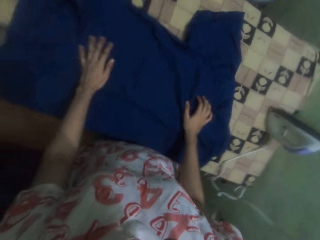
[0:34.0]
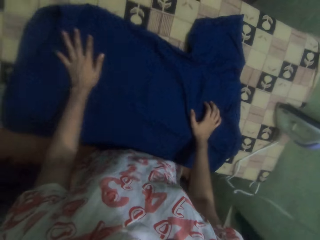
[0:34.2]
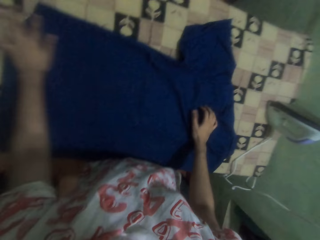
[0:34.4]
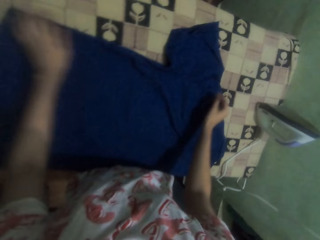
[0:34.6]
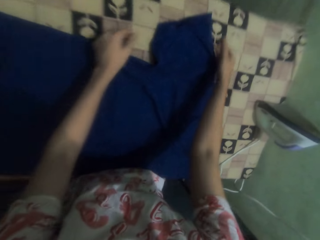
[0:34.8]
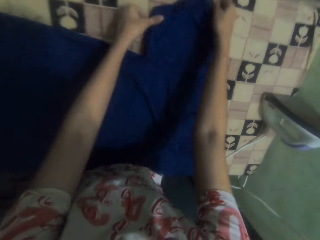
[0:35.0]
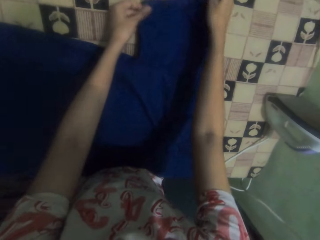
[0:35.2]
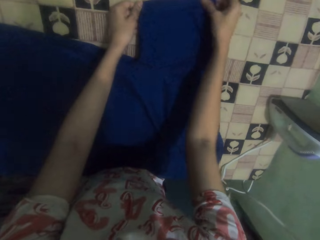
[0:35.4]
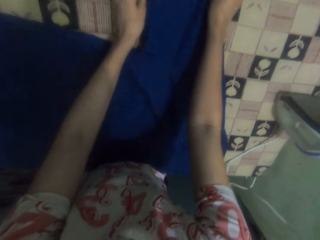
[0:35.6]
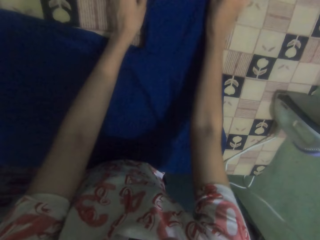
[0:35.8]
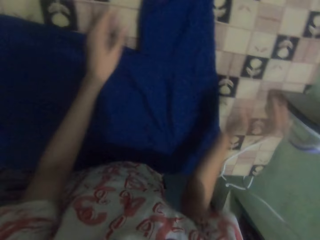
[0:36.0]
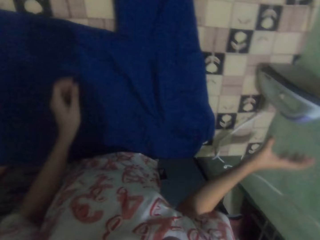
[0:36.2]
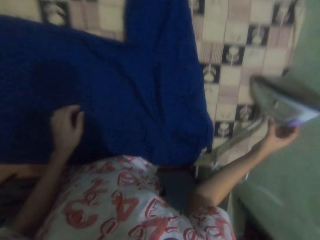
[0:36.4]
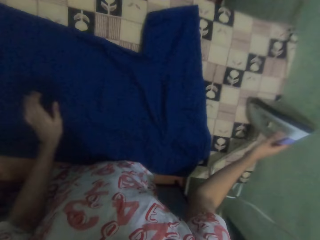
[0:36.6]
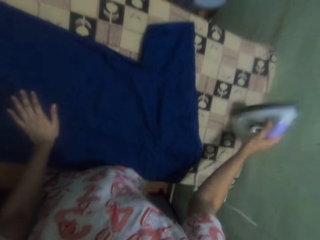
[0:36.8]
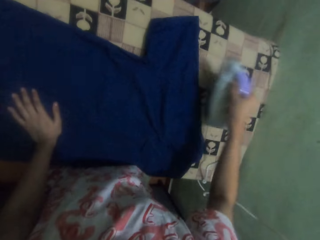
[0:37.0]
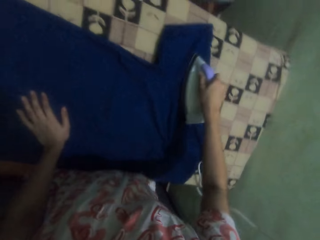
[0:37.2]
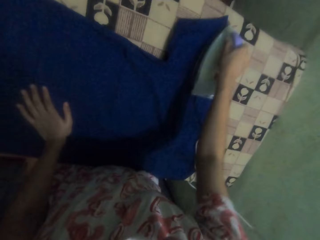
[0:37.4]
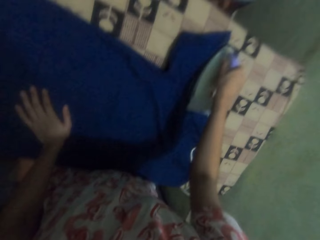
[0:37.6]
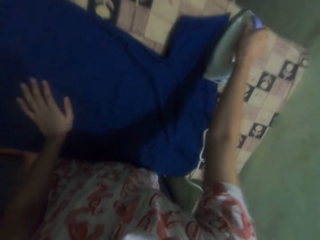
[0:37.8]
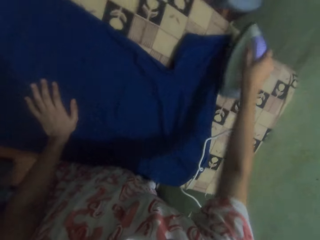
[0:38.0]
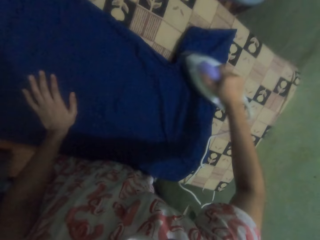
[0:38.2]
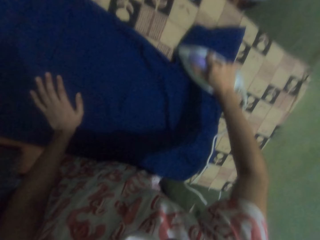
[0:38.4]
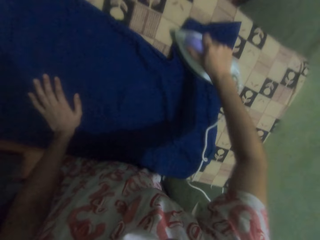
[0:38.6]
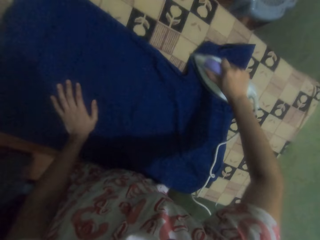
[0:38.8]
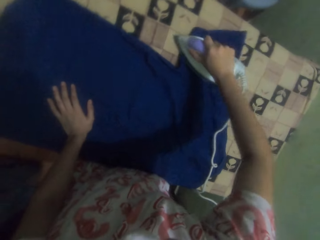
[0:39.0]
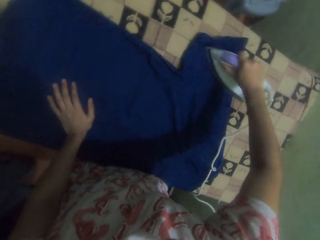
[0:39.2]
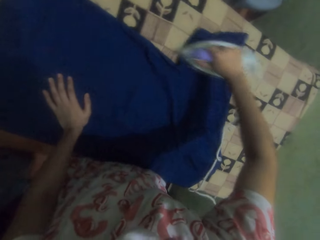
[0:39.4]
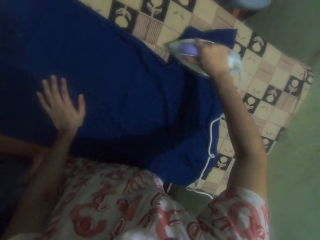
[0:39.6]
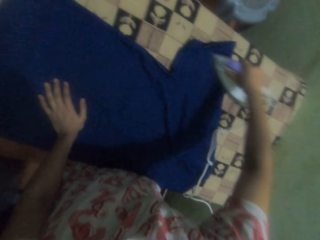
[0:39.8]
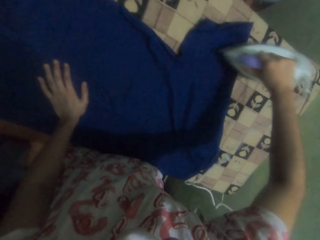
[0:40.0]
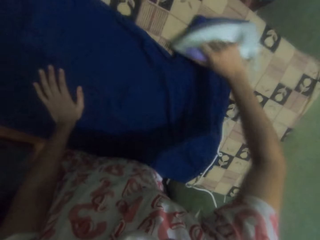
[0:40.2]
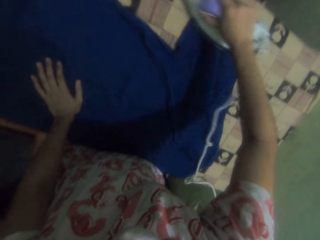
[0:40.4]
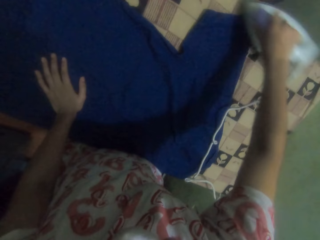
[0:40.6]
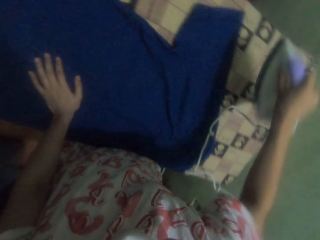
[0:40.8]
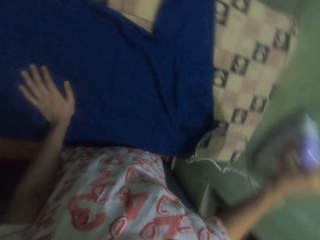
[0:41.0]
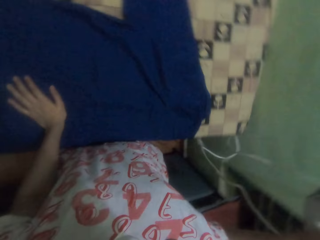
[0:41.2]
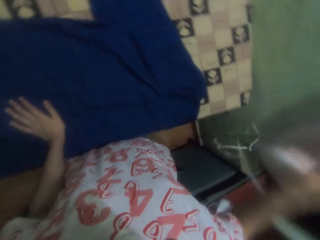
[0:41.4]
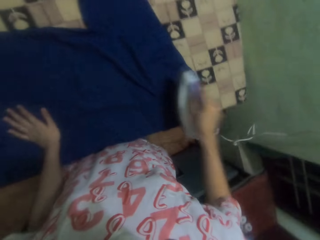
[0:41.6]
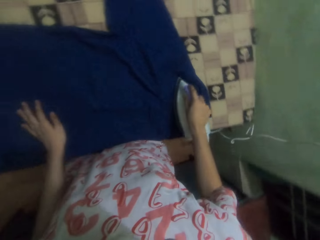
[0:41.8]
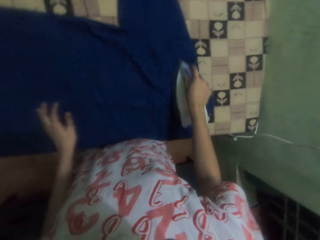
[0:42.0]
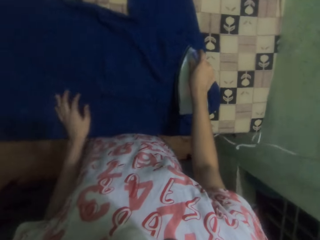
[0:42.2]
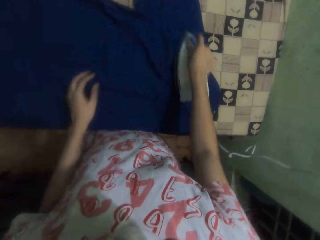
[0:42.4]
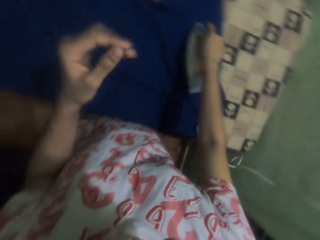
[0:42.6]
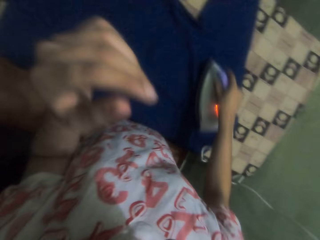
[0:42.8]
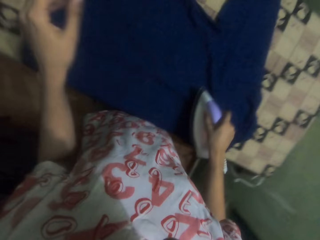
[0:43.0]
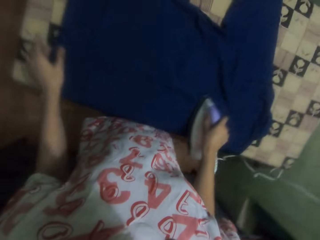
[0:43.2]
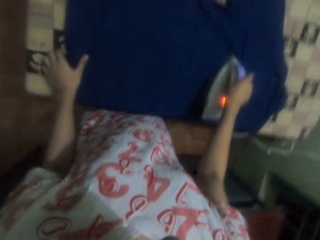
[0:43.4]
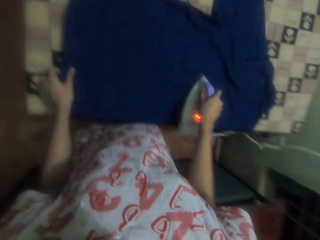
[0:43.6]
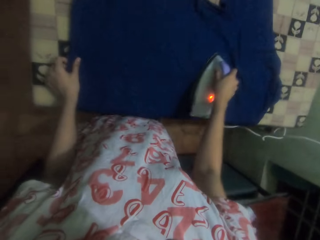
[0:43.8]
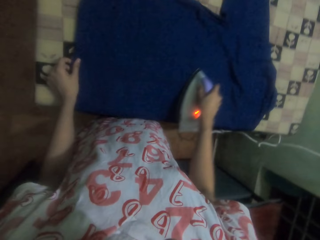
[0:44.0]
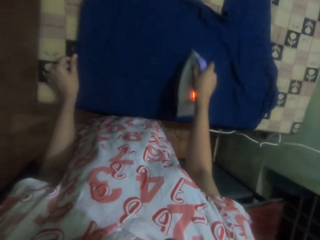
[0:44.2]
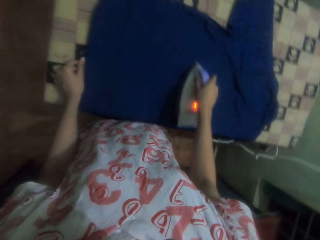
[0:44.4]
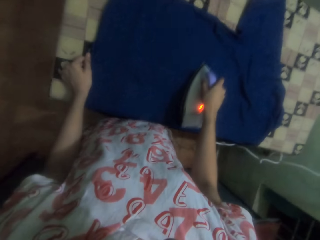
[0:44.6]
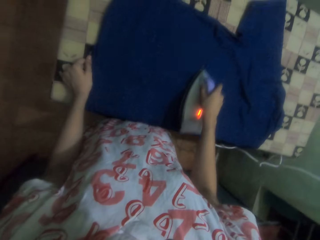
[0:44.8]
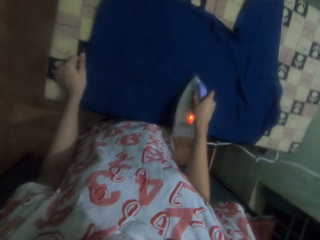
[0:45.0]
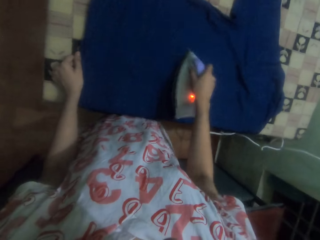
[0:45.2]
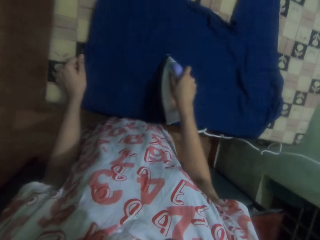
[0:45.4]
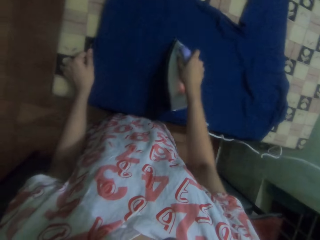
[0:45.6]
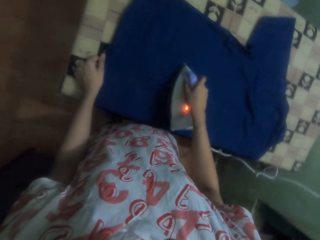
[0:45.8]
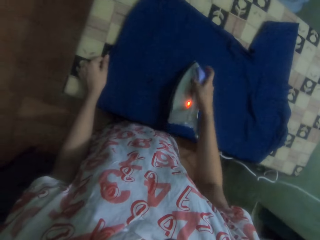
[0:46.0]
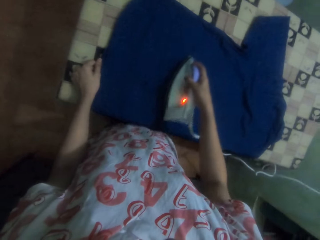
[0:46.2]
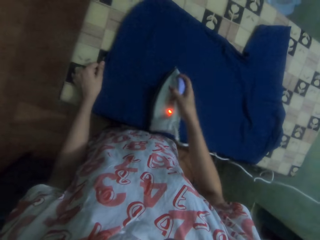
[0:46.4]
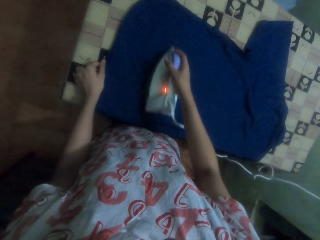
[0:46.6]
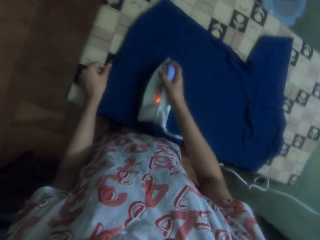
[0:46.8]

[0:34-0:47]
The camera wearer adjusts the shirt with her hands. She picks the iron box from the table. She irons the shirt with the iron box. She does something with her hand. She irons the shirt with the iron box.

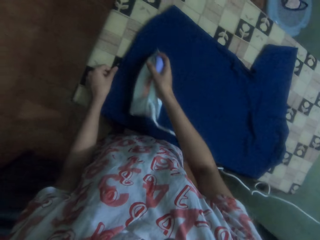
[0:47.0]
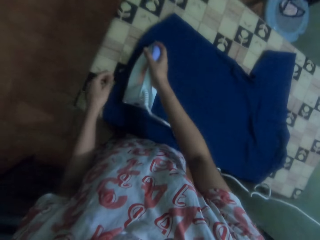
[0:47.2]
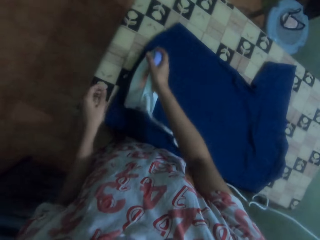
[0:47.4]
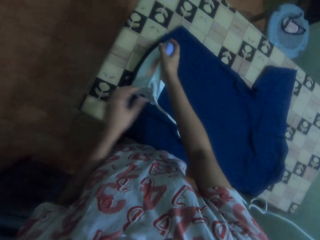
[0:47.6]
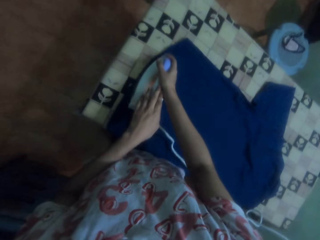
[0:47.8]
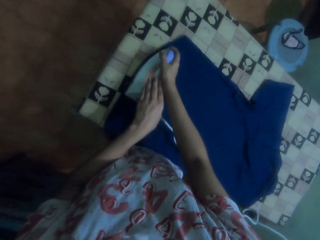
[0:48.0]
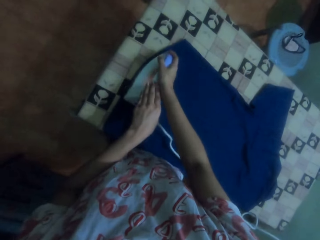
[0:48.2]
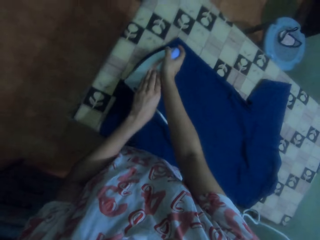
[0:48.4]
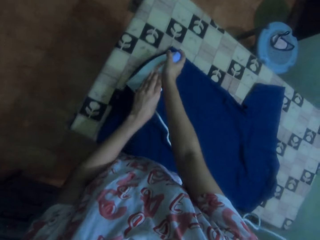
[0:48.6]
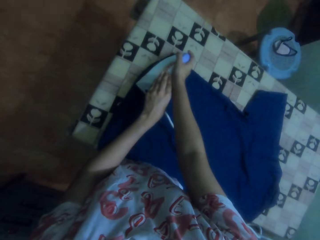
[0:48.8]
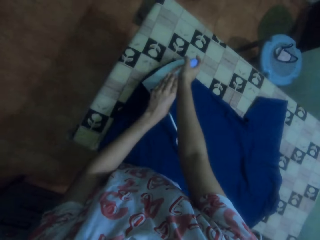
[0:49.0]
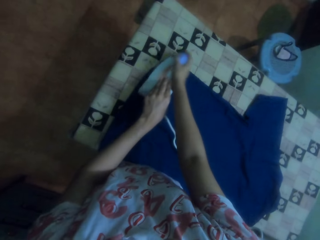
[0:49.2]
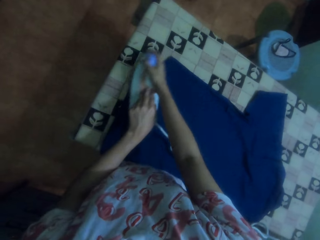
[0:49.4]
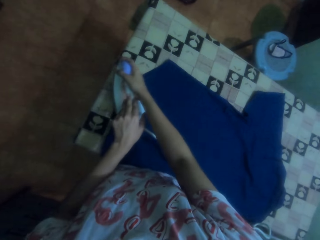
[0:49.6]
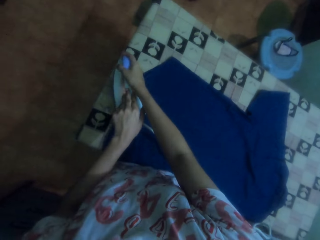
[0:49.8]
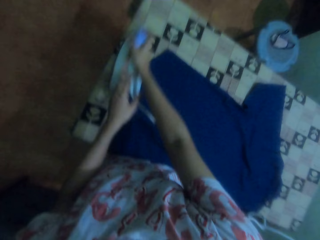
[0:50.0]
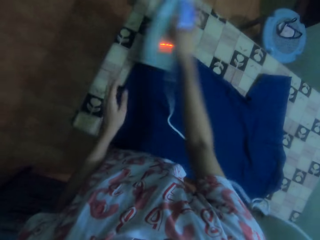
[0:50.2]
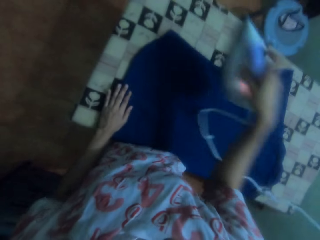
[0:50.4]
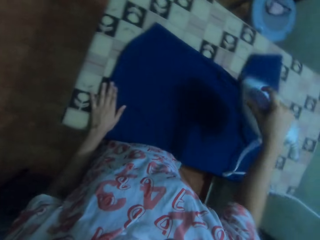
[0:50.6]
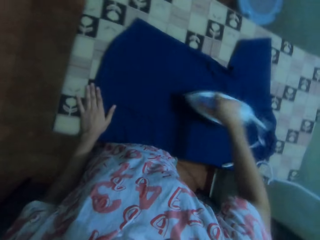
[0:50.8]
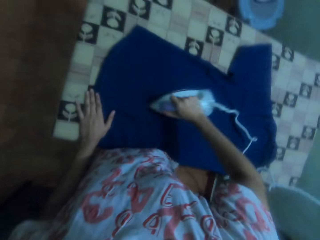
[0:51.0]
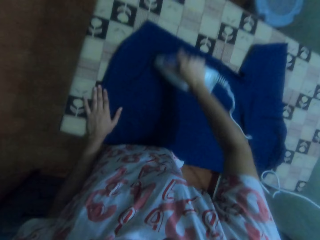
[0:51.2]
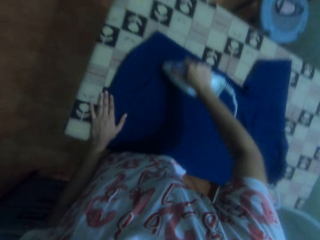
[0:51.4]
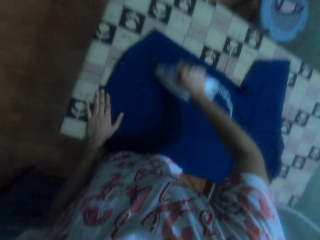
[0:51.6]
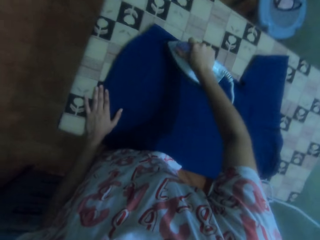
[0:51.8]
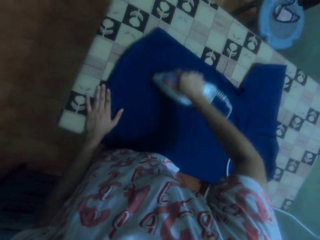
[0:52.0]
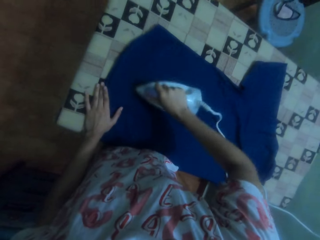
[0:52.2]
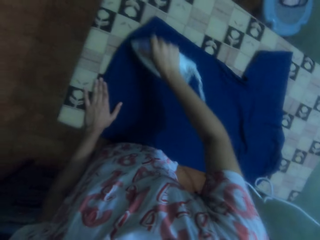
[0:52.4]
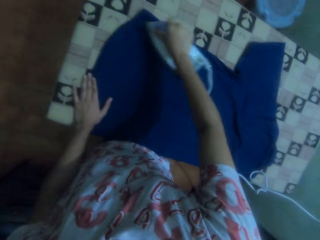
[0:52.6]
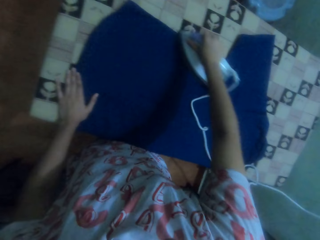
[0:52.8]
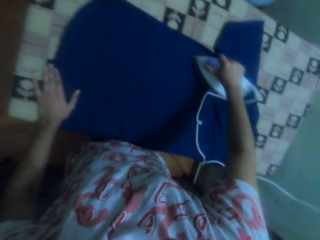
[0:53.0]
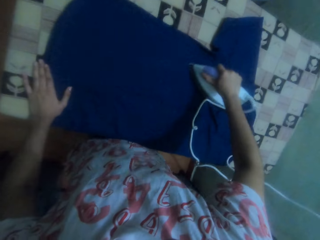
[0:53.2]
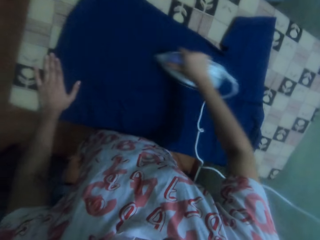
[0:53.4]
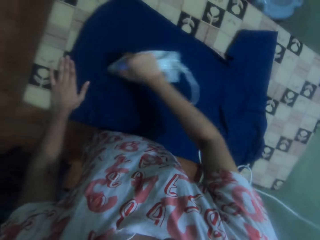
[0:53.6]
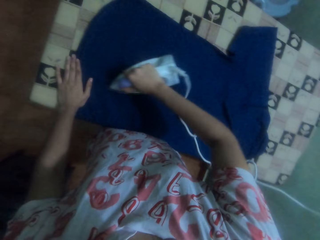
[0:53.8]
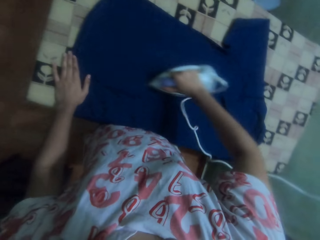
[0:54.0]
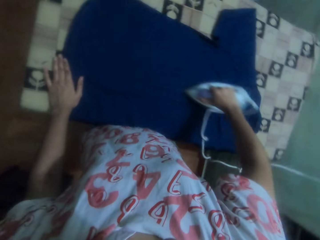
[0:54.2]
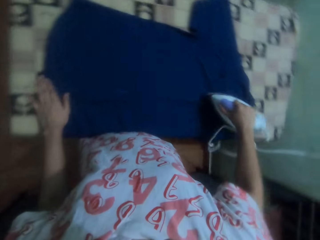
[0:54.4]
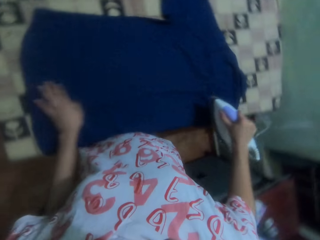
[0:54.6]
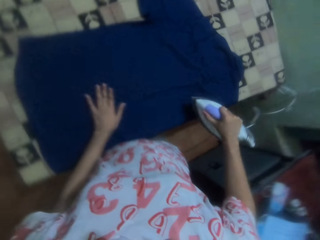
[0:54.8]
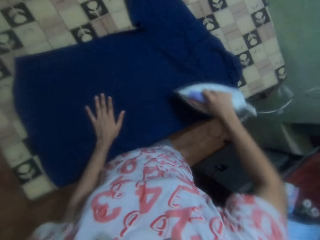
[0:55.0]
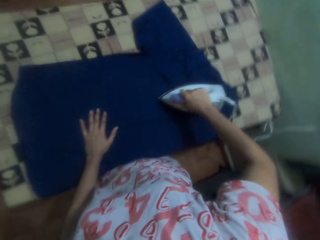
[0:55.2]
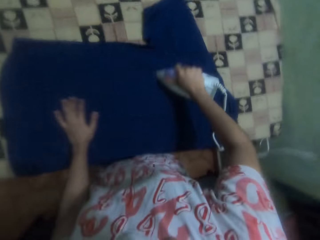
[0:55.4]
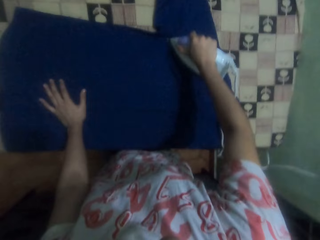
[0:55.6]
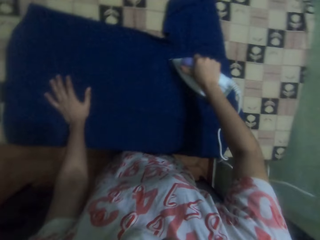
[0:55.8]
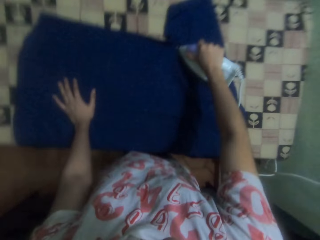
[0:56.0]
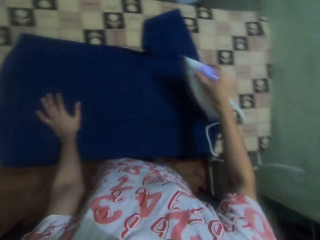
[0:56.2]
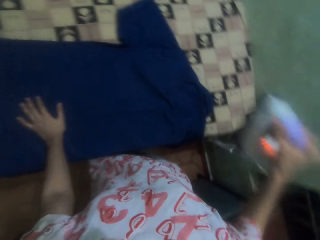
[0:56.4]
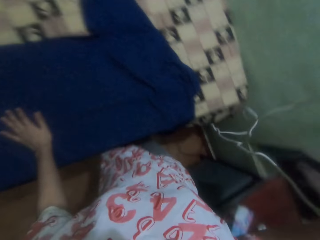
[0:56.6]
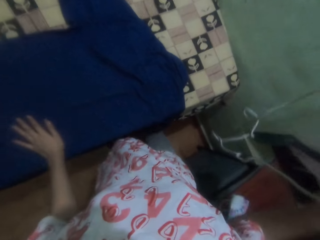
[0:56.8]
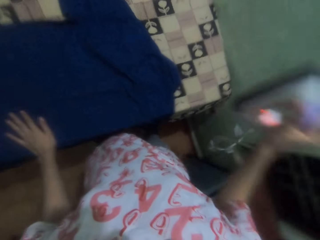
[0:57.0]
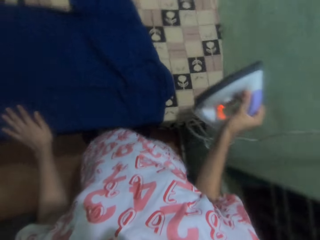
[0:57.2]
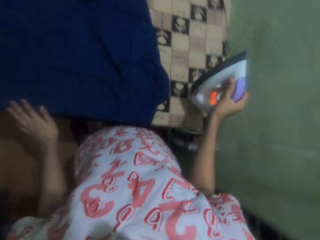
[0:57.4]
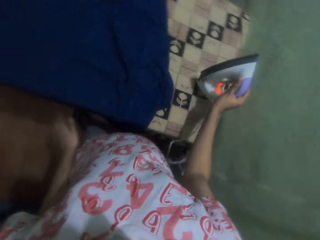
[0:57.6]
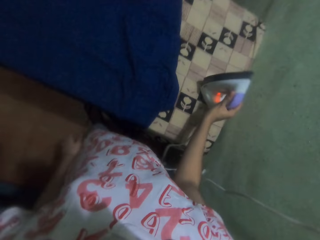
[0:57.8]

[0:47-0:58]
The camera wearer irons with her hands. She places her hand on the shirt. She irons the shirt with an iron box.
